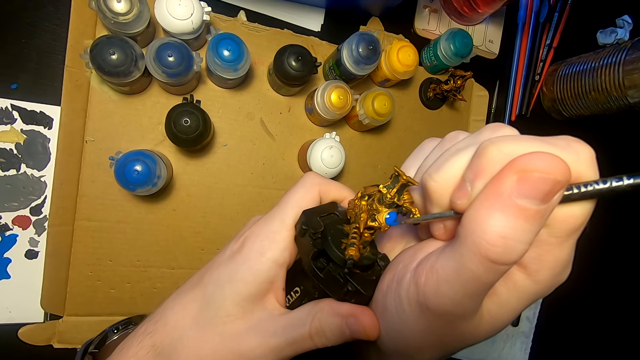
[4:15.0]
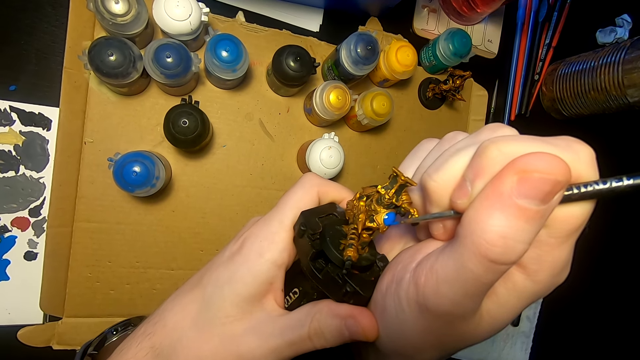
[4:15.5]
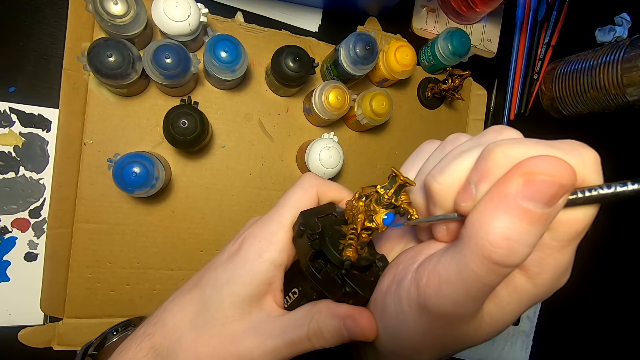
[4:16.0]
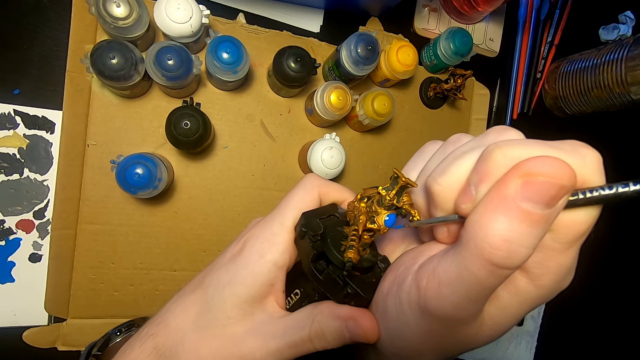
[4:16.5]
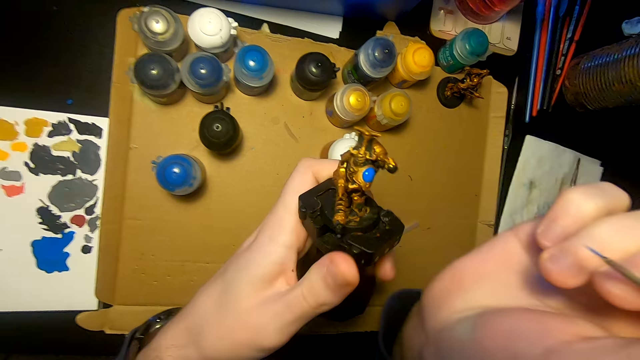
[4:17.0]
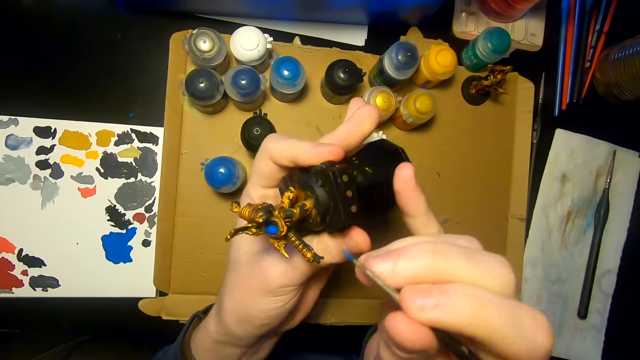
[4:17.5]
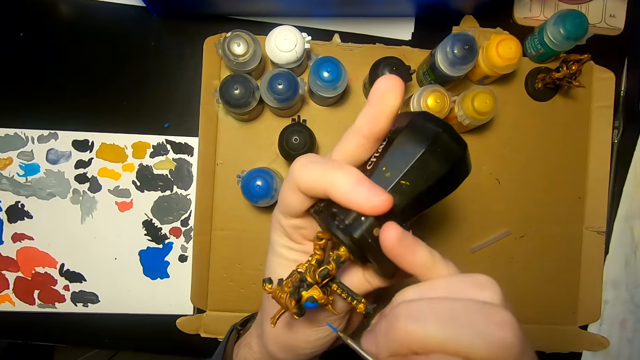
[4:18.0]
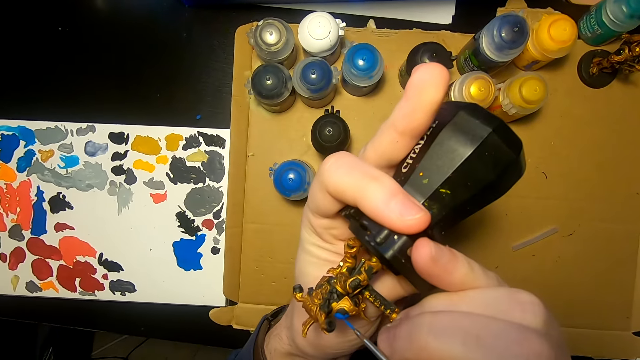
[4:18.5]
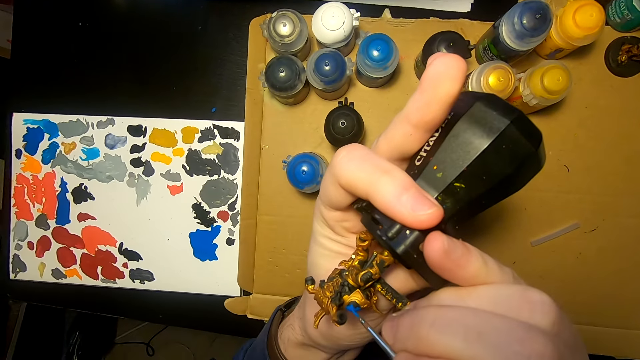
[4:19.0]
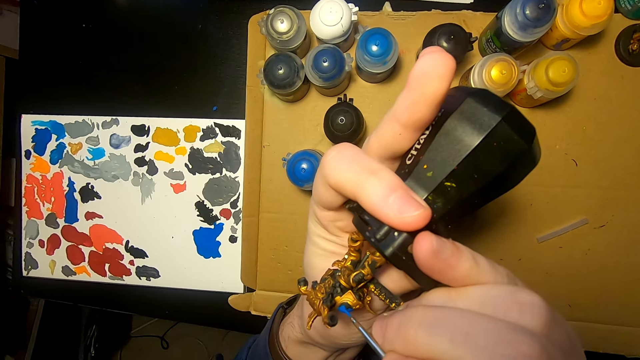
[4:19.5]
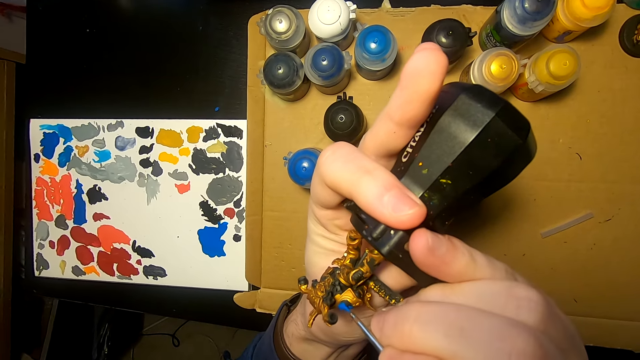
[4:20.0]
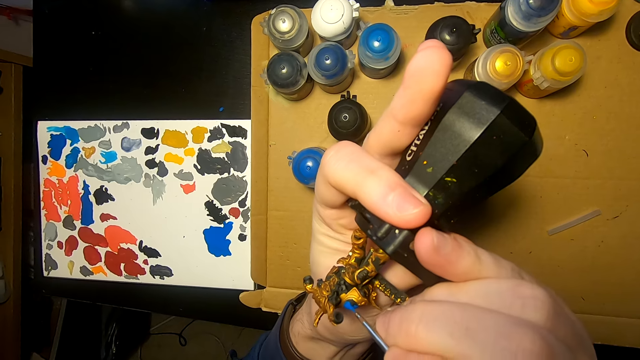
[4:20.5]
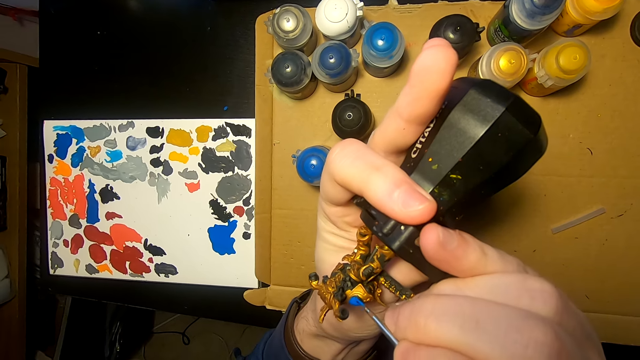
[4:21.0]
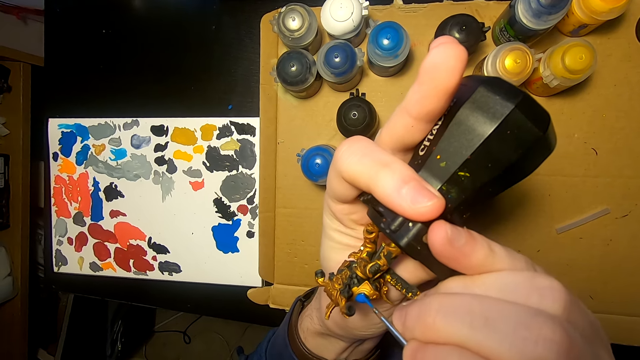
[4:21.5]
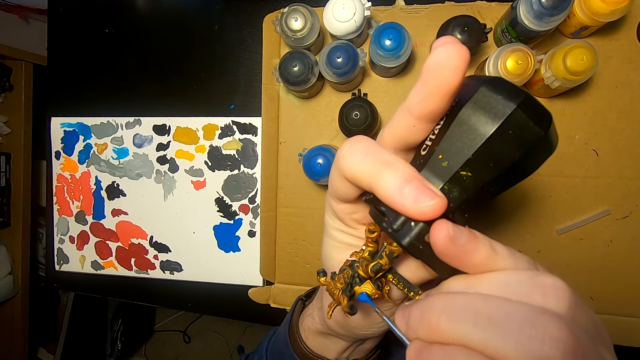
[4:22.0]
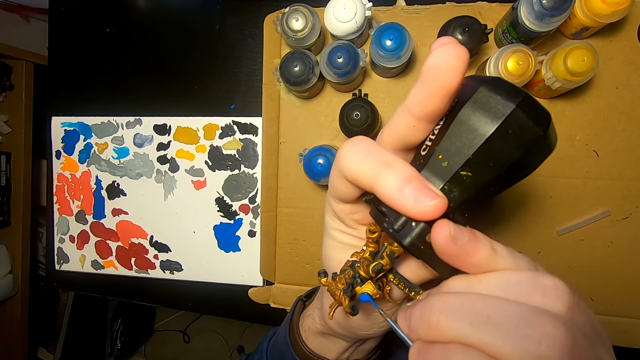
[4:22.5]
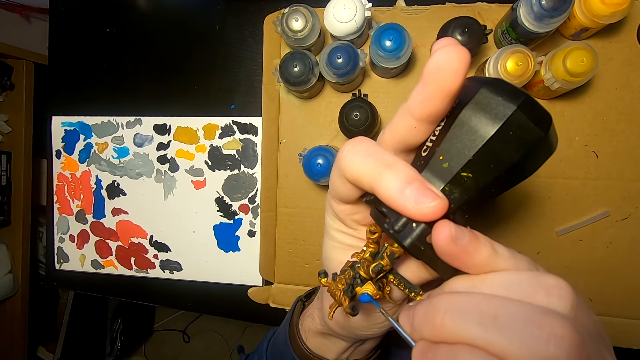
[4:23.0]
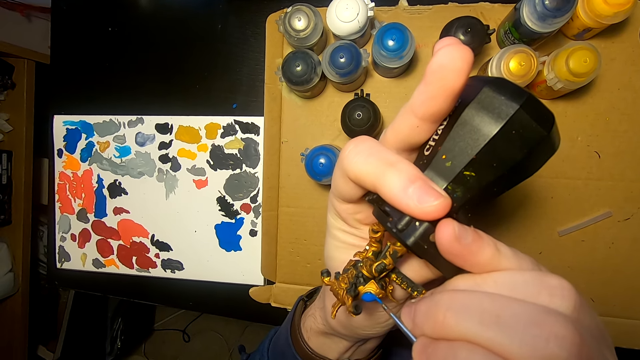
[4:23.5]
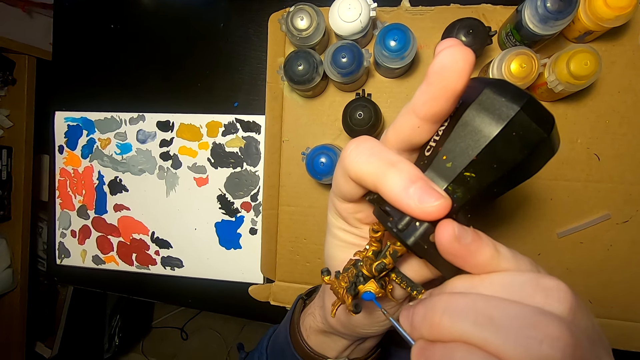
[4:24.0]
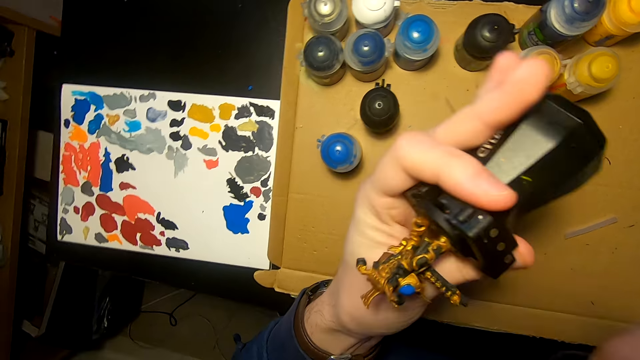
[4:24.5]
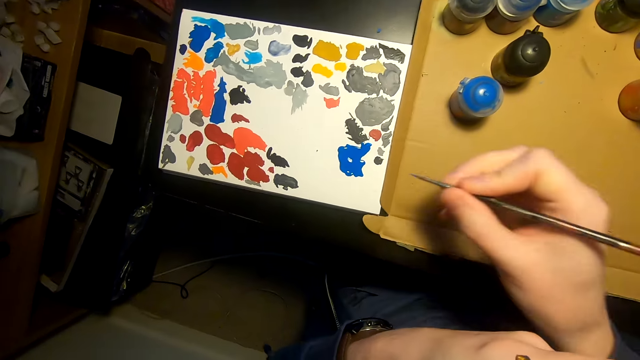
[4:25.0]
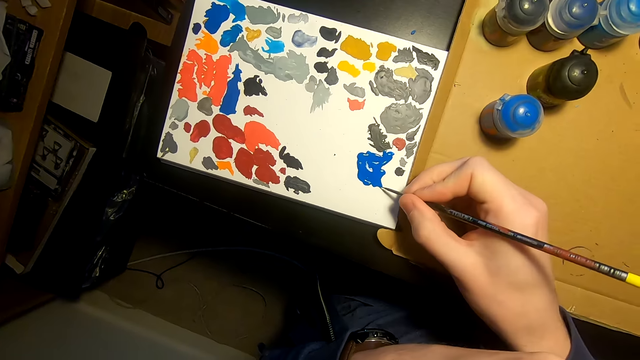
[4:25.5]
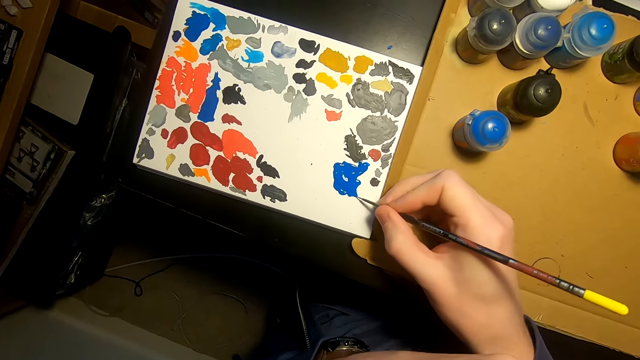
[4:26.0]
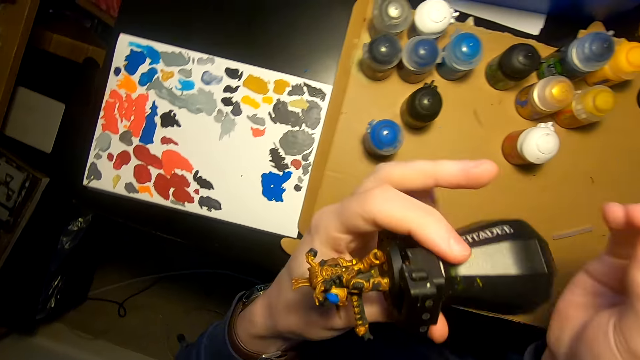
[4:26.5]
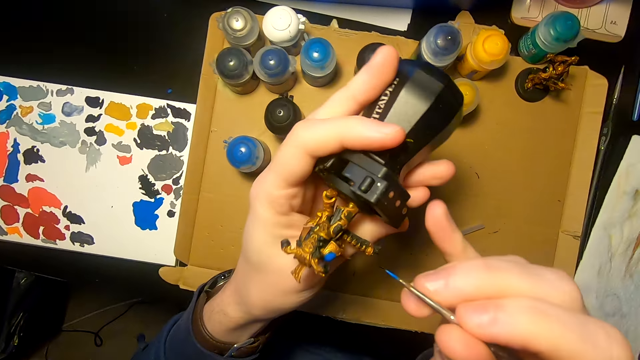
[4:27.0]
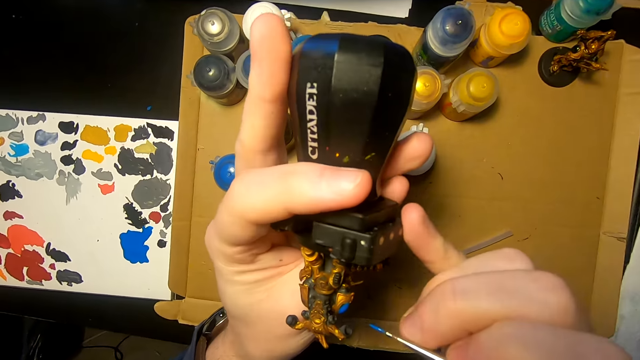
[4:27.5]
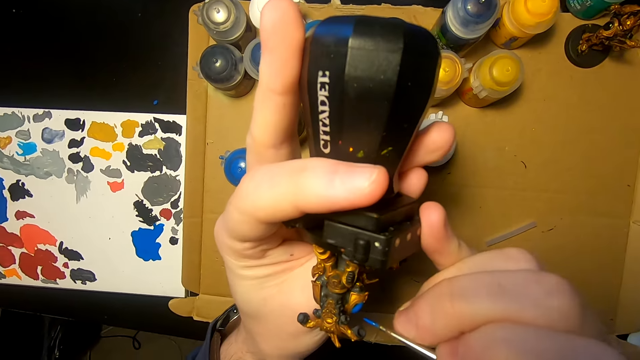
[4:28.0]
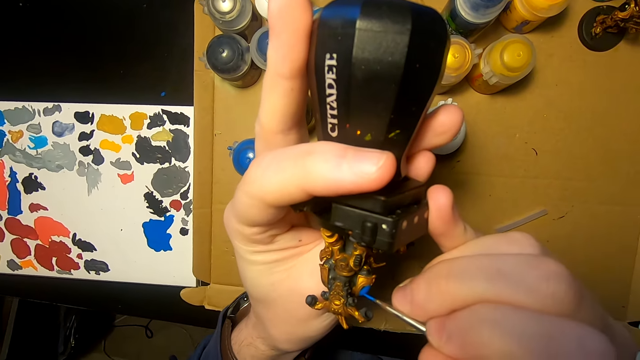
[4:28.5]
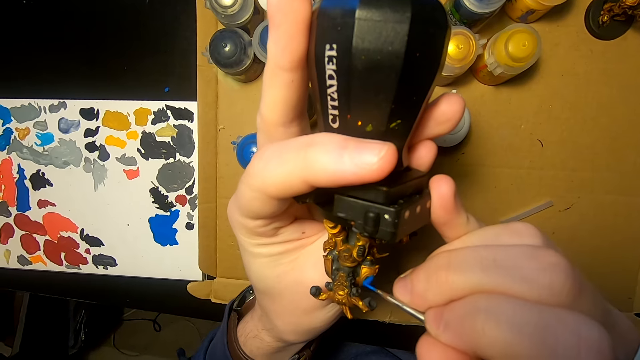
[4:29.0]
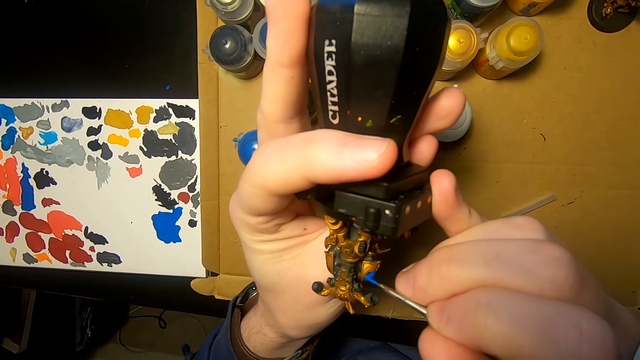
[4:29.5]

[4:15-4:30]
The camera wearer holds the paint maker. They paint the monument. They put the paints on the painting brush. They paint the model sculpture with the painting brush.

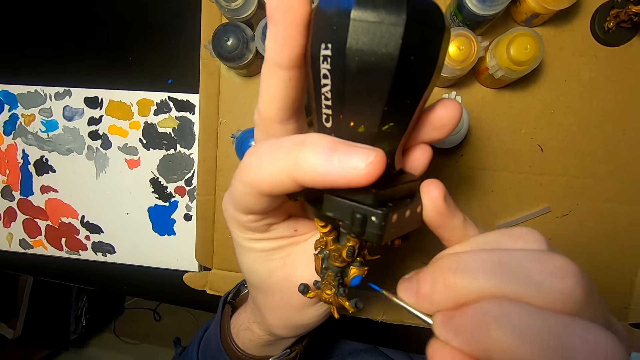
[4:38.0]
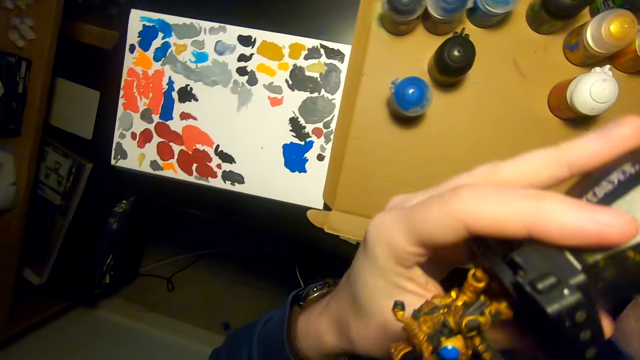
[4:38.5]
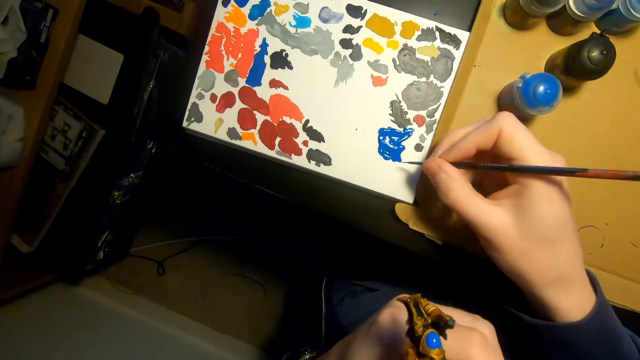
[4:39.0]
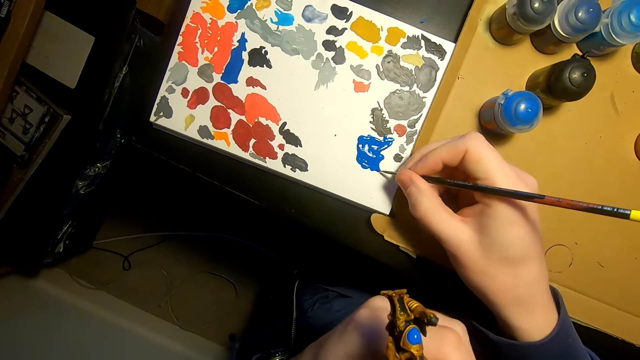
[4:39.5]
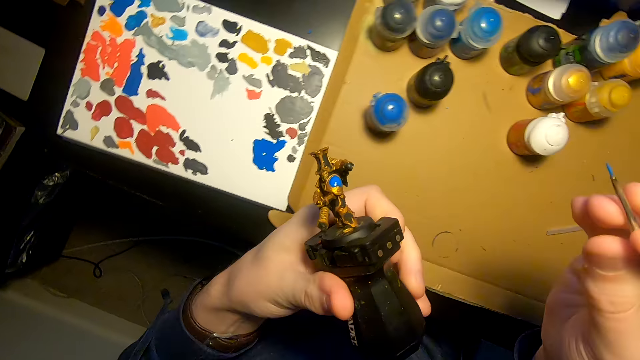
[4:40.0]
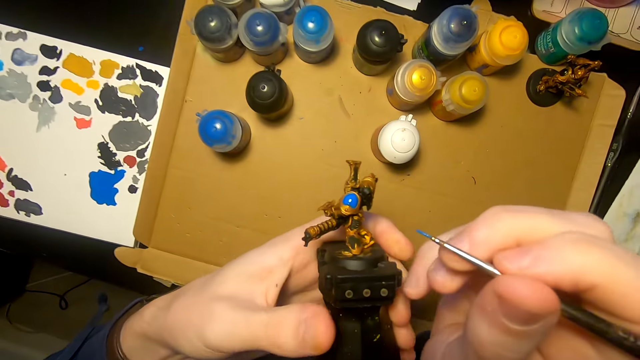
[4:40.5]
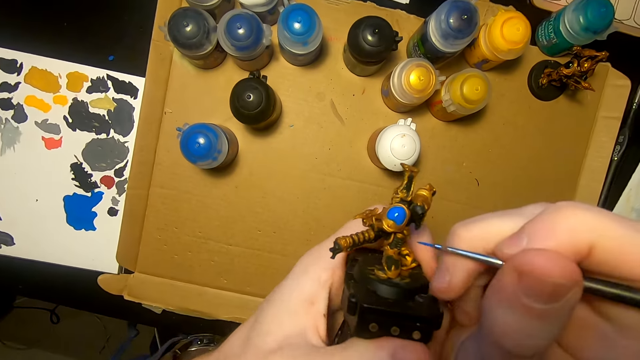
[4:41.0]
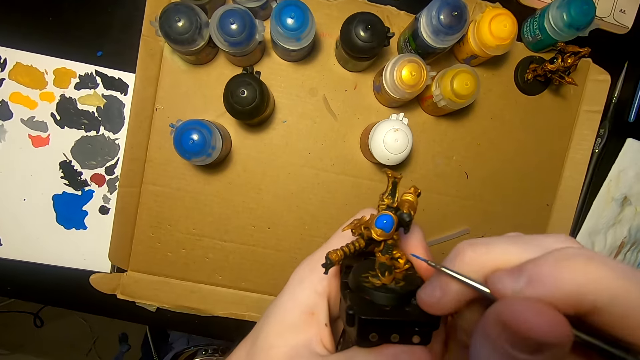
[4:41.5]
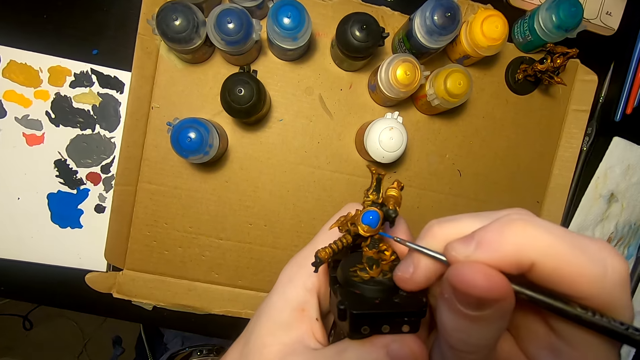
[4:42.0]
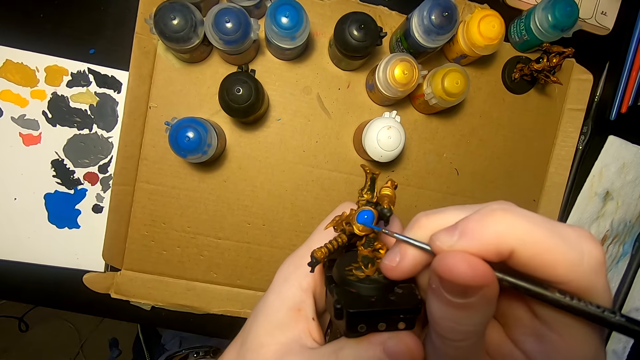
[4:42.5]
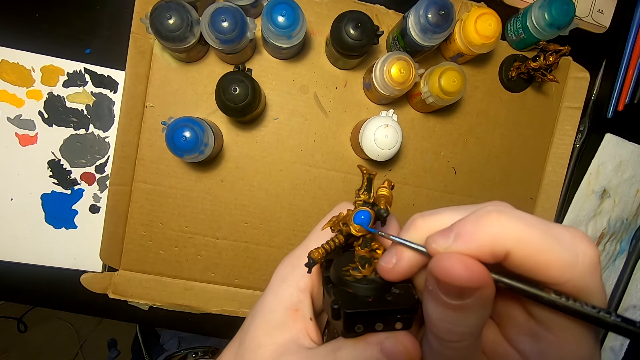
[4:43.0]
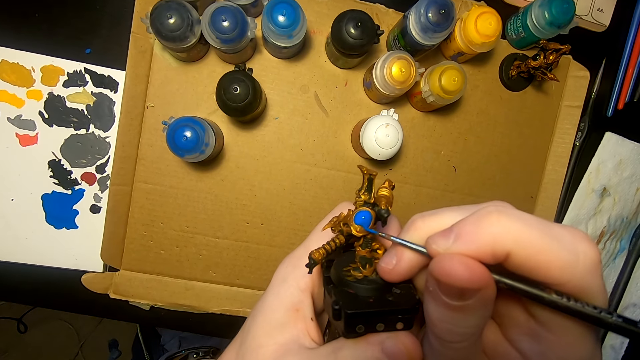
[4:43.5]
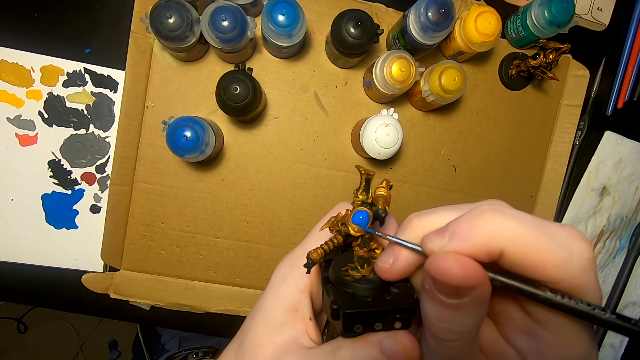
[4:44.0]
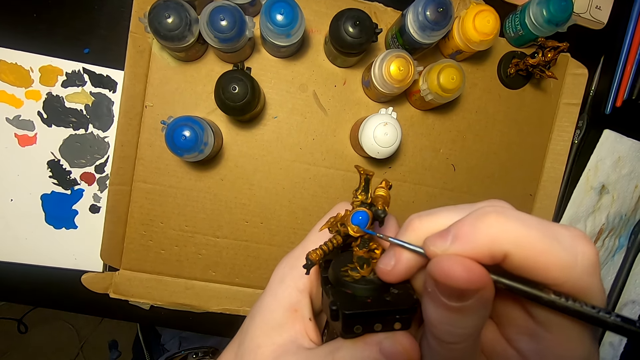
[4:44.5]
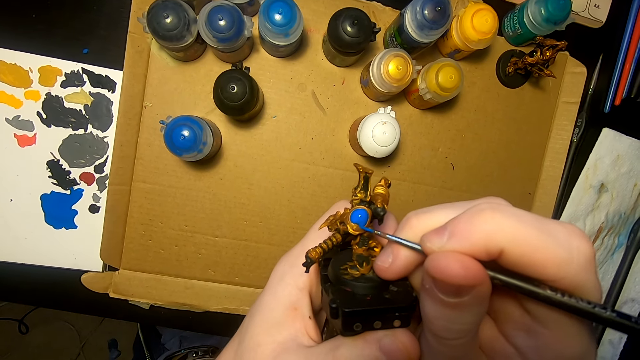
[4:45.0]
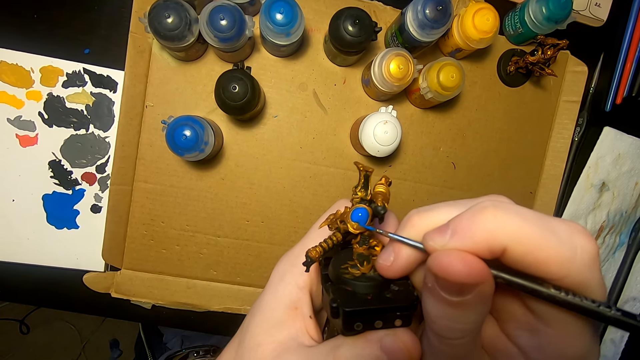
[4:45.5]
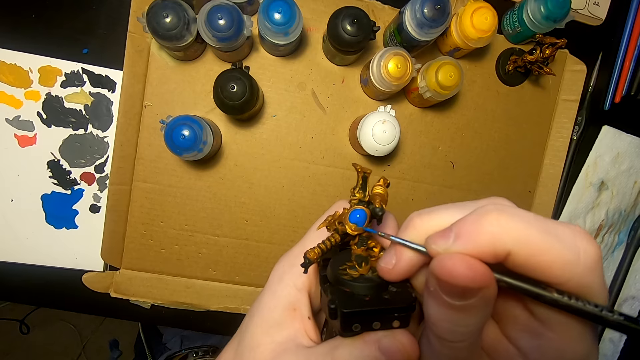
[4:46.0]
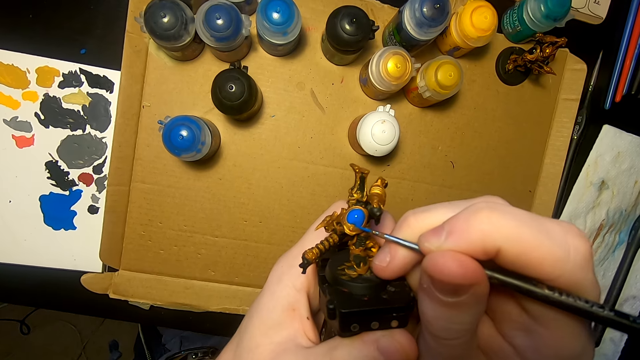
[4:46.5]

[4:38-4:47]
The camera wearer puts the paints on the painting brush. They paint the model sculpture with the painting brush.
